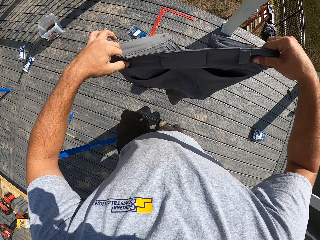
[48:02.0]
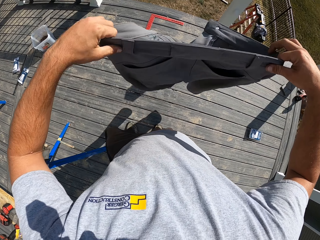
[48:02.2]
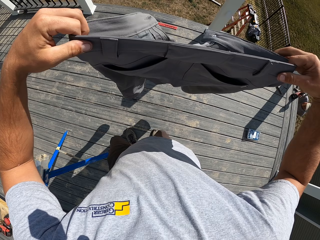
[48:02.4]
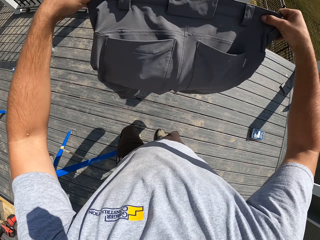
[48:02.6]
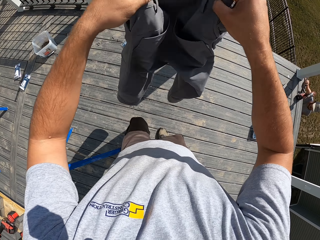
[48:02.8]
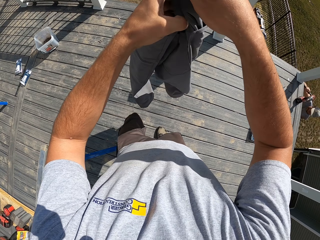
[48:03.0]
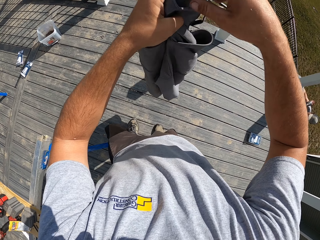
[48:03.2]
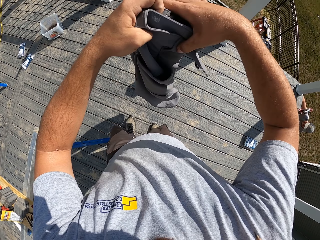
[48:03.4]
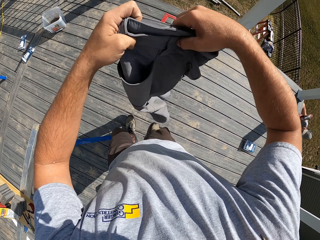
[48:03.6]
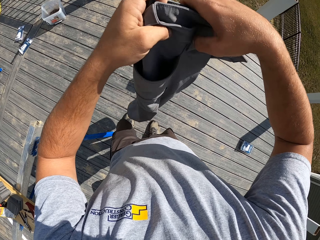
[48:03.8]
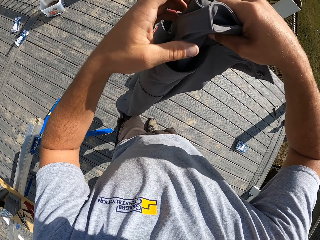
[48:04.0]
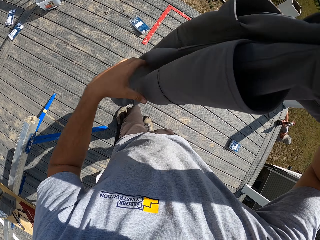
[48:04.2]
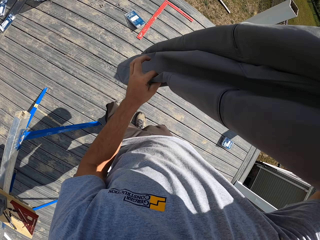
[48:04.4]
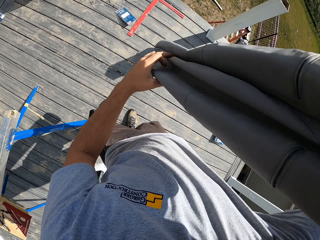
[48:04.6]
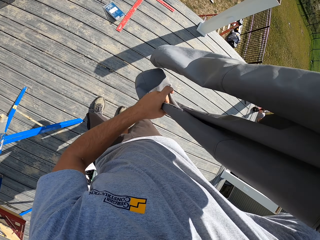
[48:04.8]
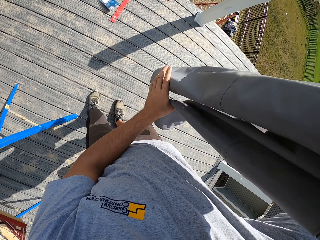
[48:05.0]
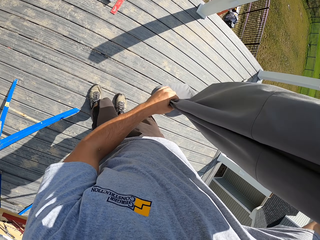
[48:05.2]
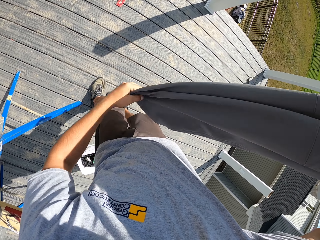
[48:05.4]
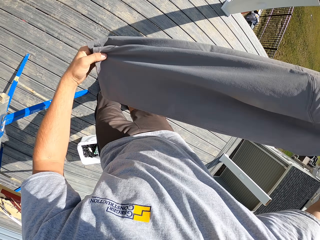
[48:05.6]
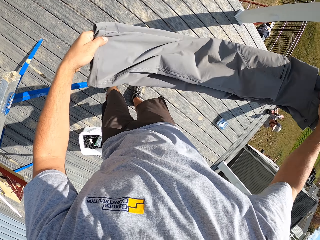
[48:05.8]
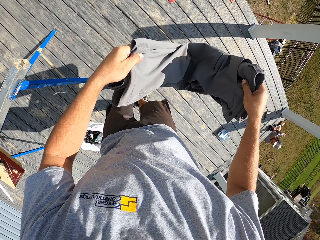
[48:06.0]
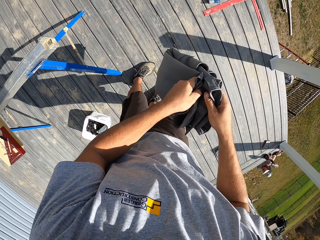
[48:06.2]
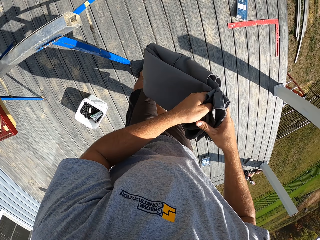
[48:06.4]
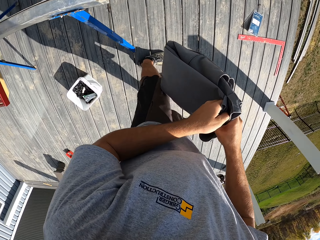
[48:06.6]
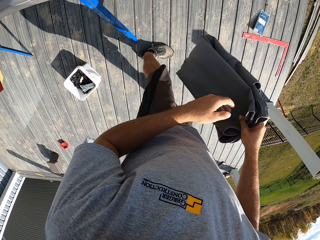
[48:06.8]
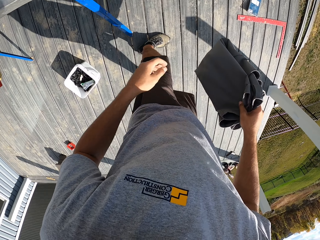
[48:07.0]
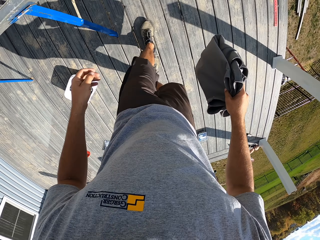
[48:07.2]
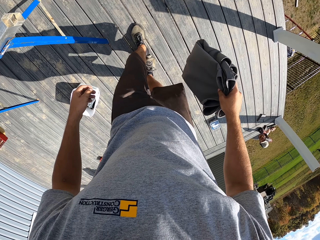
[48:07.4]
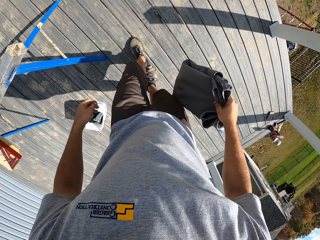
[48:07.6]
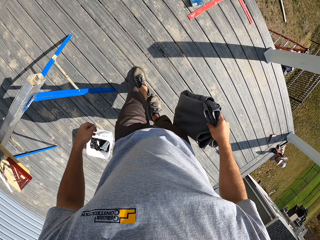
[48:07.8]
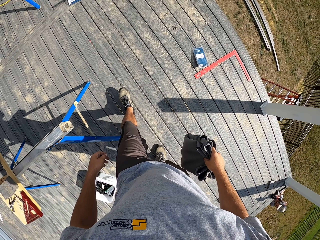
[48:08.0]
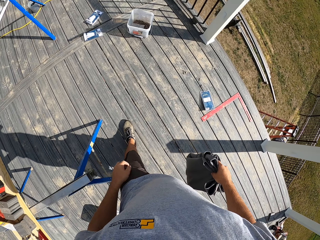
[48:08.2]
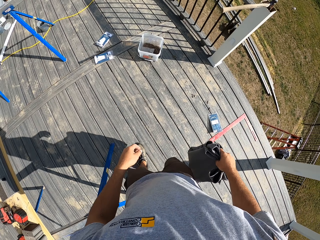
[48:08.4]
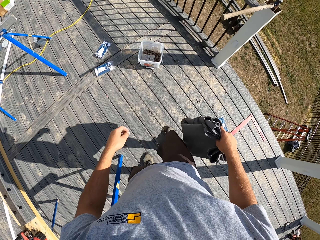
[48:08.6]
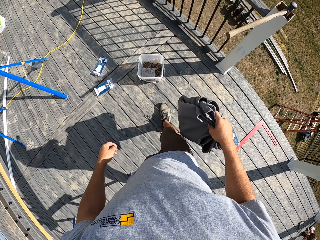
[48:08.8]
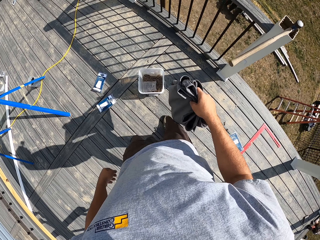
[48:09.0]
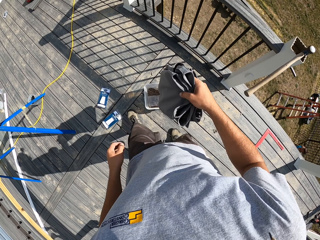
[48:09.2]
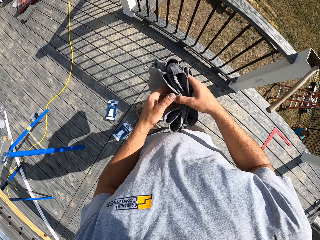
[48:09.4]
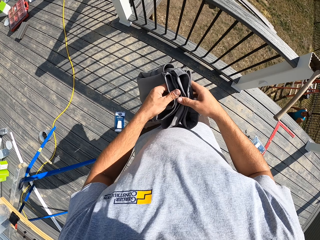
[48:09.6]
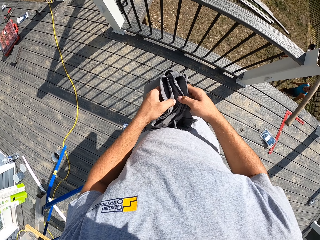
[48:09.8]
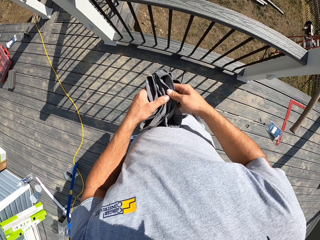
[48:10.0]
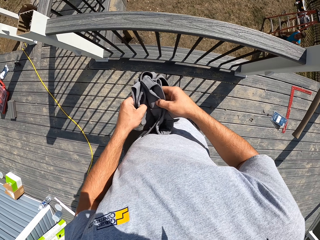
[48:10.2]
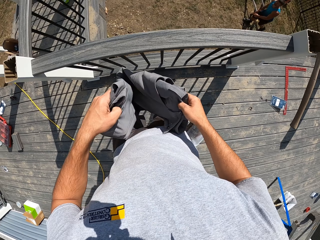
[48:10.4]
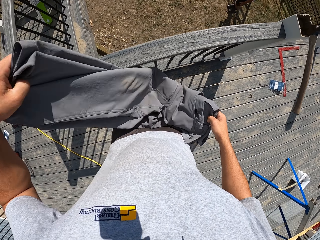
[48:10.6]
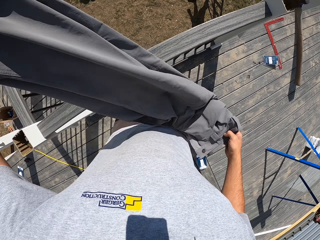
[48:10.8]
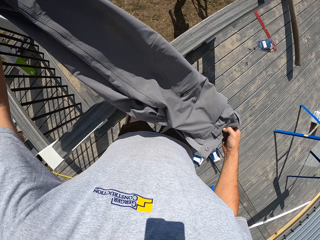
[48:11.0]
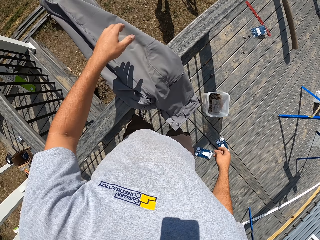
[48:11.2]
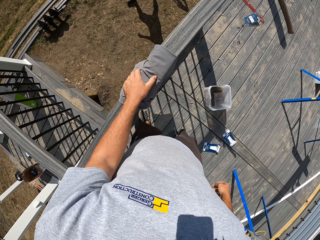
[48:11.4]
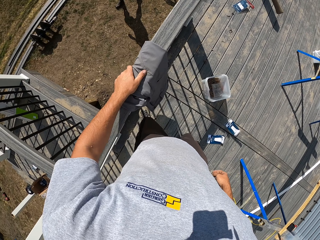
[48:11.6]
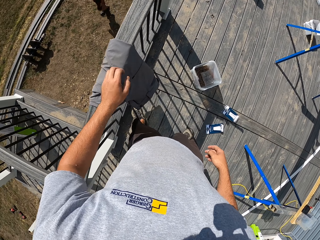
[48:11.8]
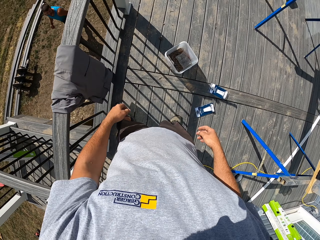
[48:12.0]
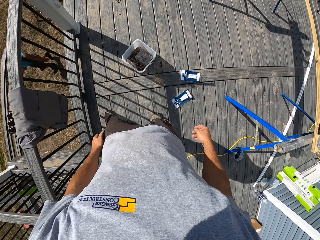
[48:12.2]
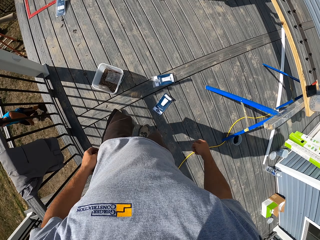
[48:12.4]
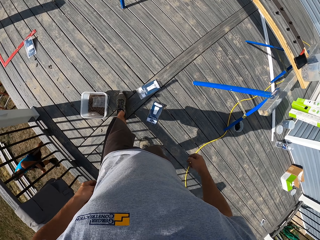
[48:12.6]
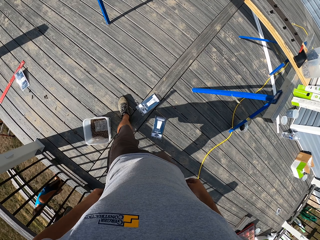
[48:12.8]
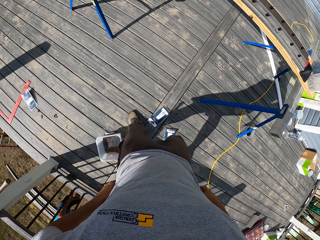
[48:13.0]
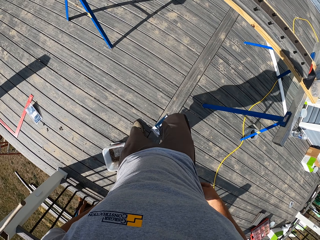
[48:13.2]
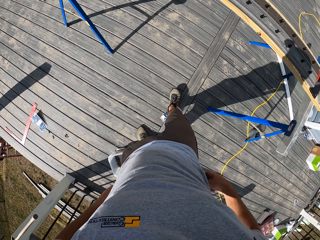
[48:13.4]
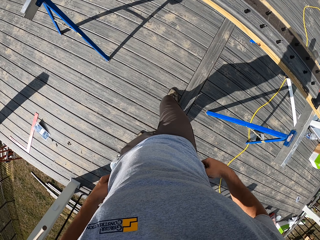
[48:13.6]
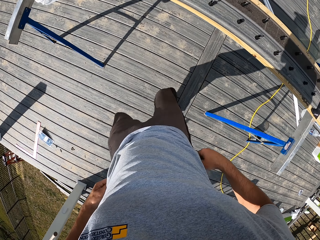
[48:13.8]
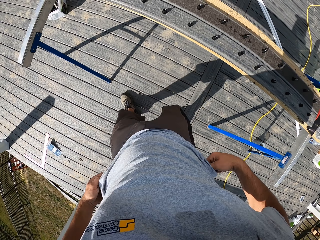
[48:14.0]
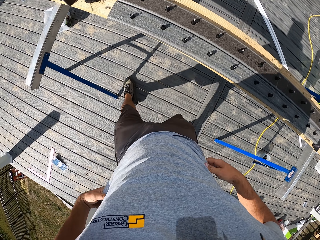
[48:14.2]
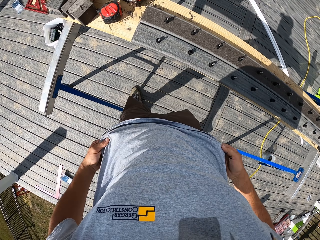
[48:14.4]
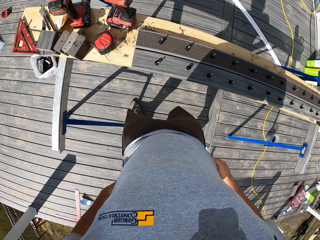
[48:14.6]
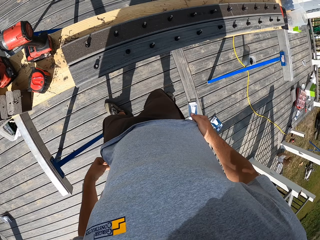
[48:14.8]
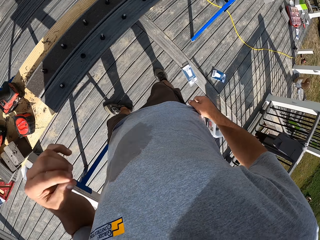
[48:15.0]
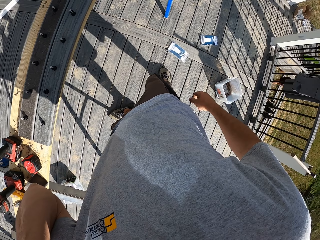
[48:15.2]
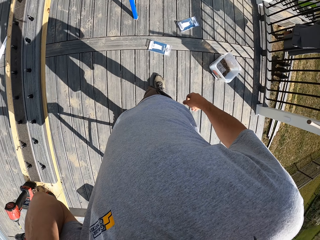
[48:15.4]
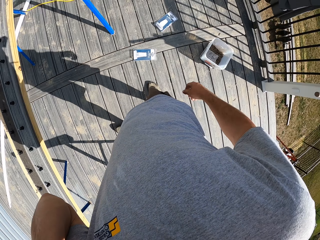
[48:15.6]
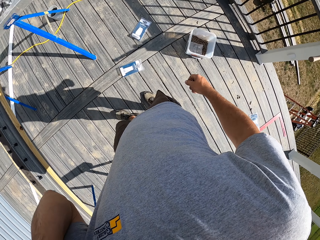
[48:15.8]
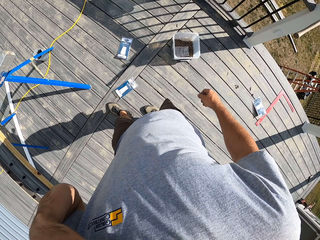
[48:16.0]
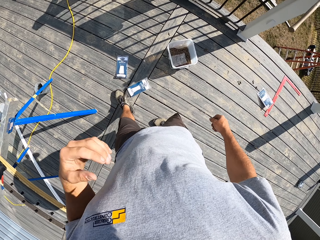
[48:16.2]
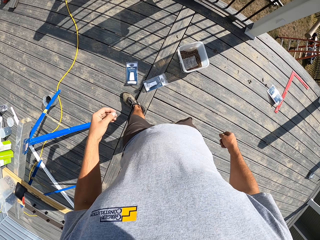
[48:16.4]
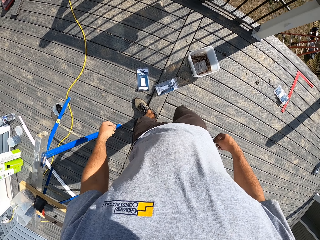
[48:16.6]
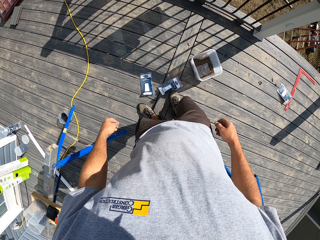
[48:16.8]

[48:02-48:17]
The camera wearer folds the trouser. They walk. They hang the trouser on the wood. They walk around.

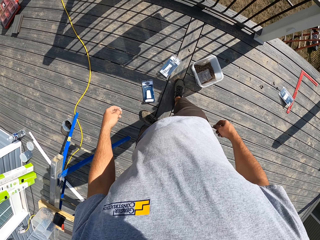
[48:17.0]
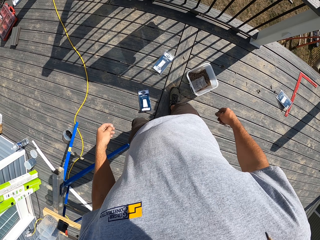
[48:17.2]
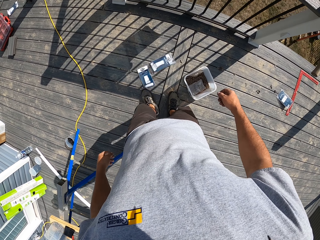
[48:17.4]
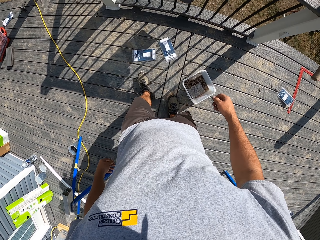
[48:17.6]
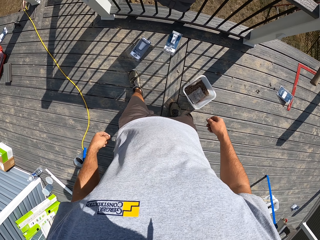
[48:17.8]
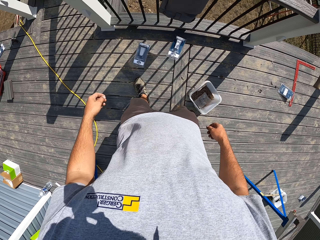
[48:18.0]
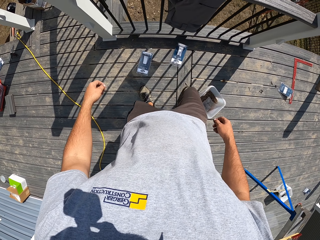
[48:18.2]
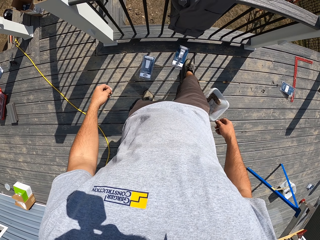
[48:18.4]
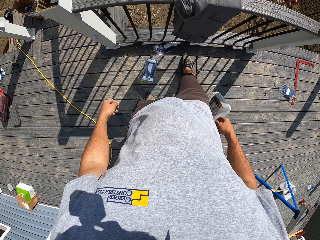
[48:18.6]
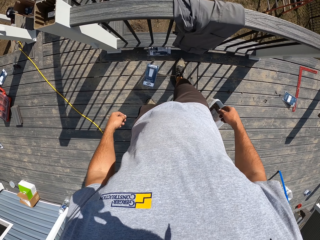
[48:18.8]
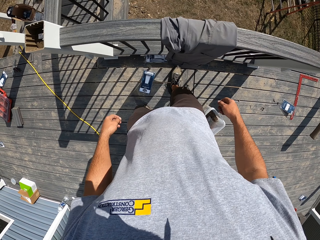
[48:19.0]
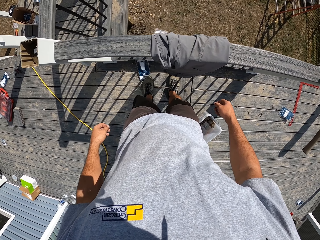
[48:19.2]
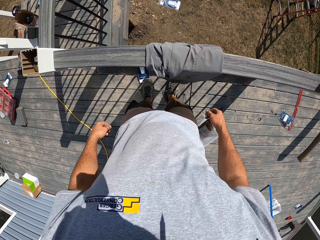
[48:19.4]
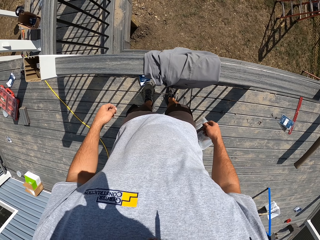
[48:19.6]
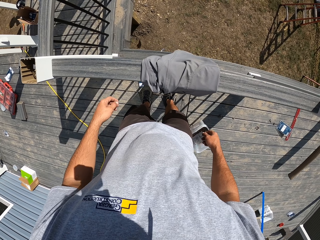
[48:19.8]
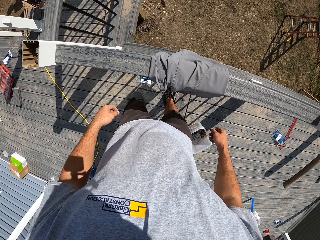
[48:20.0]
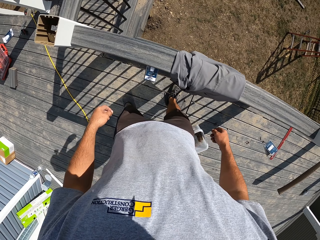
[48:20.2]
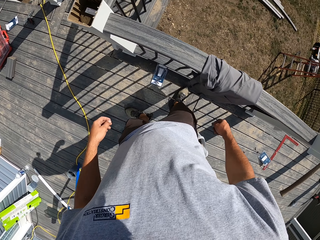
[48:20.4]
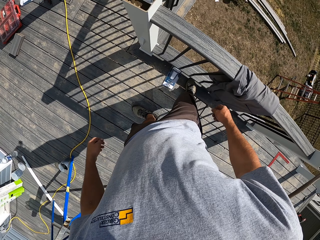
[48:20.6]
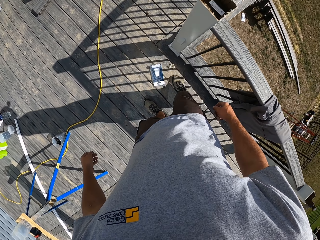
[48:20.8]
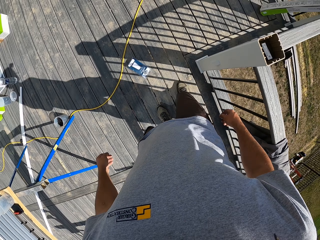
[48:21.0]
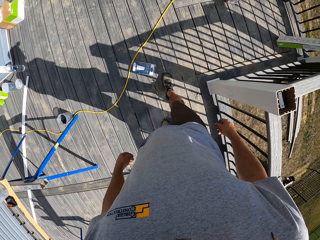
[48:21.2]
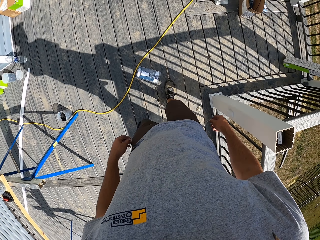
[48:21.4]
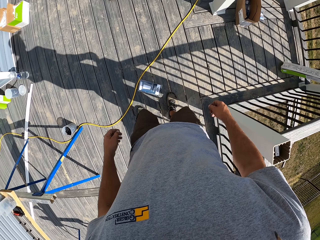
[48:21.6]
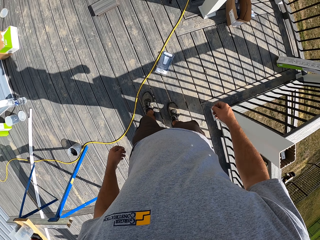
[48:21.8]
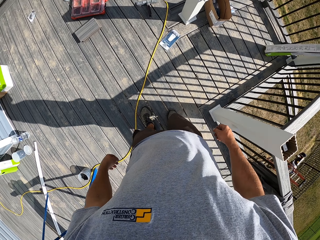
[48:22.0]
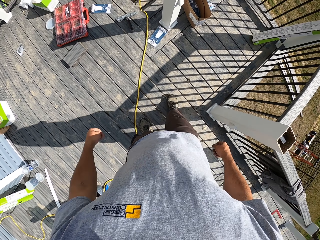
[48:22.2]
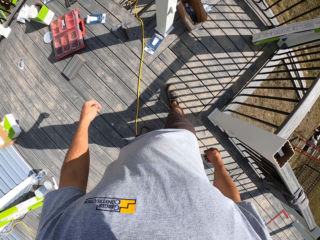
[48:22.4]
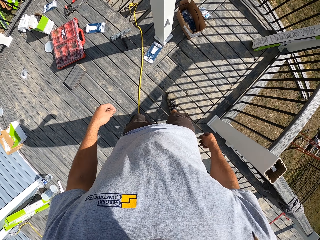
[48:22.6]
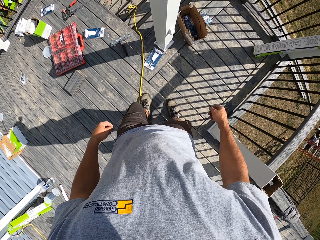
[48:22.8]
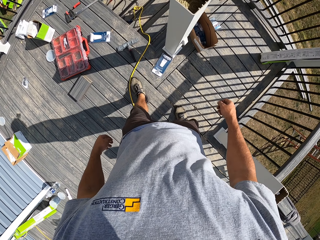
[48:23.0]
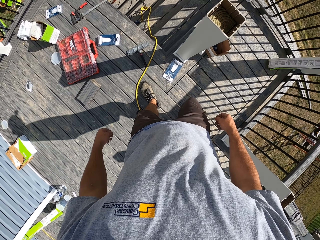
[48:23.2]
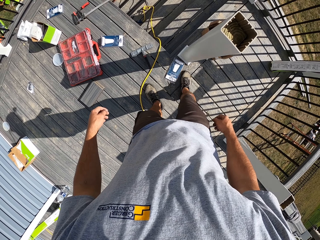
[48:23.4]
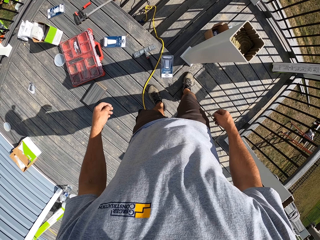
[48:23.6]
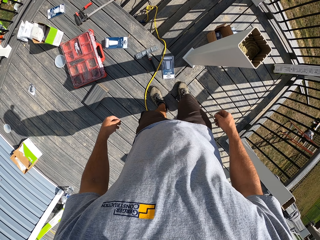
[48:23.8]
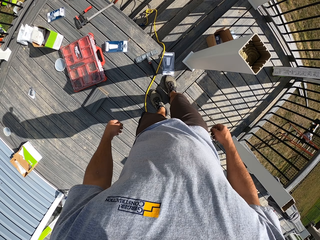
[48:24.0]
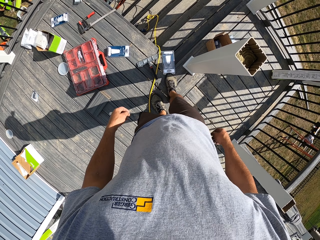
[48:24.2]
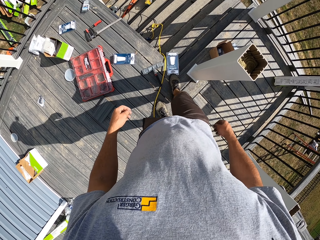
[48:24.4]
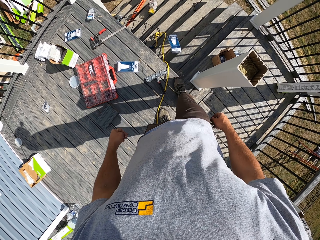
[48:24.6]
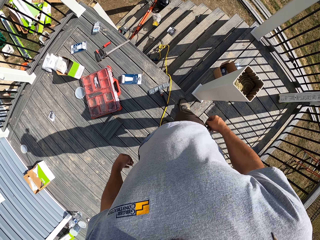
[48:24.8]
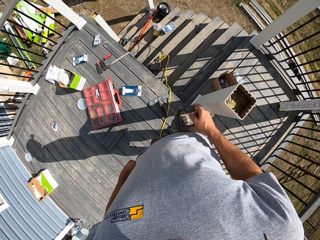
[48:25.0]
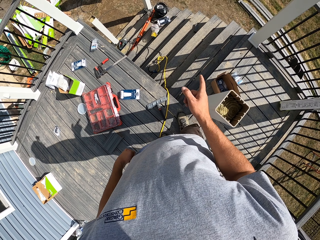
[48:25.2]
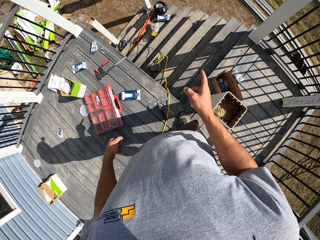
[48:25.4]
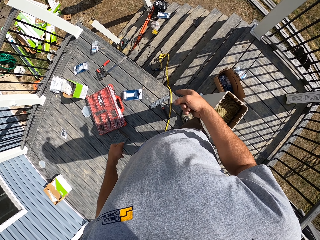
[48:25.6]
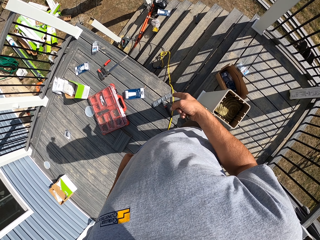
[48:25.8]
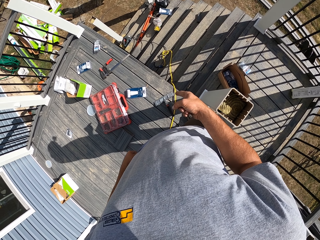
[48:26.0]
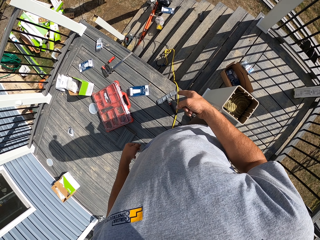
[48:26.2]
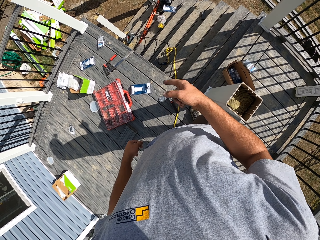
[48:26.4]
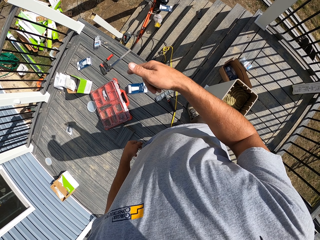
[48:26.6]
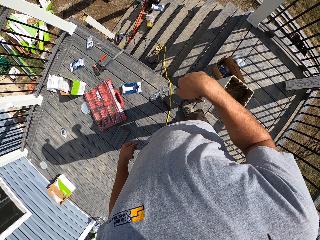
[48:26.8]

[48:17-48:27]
The camera wearer kicks a small box.
